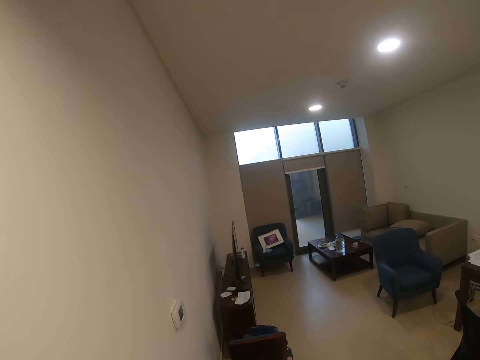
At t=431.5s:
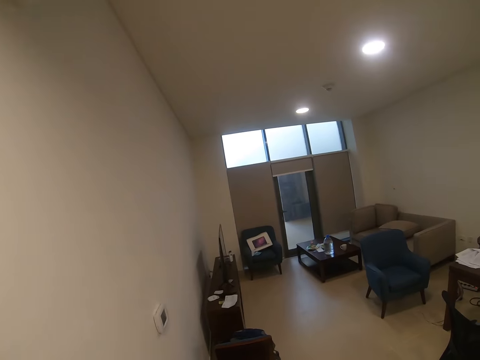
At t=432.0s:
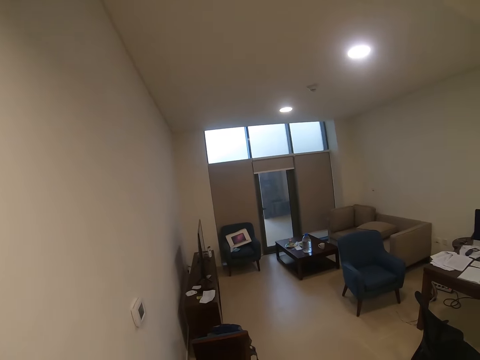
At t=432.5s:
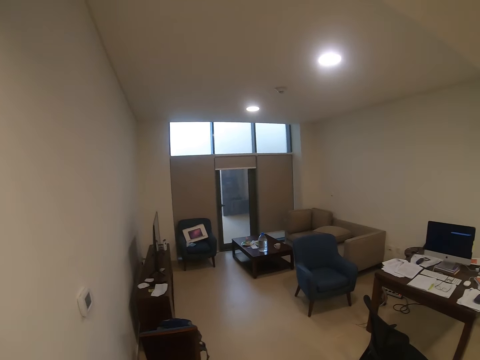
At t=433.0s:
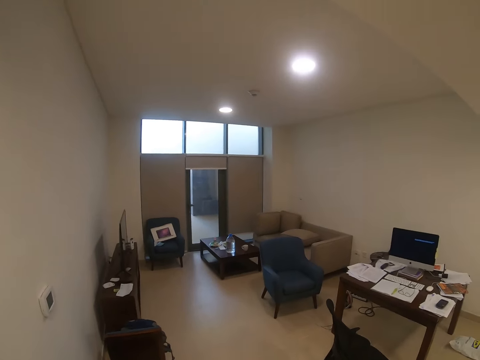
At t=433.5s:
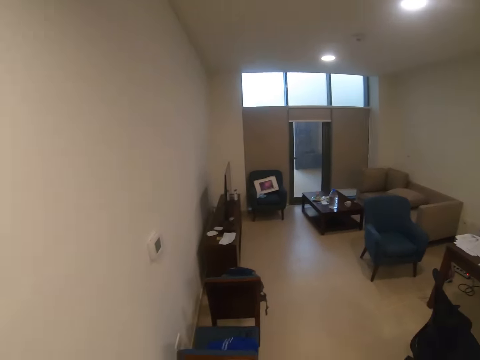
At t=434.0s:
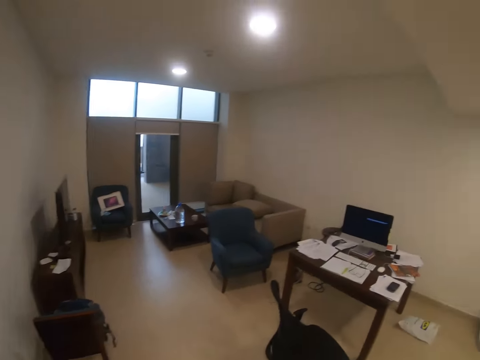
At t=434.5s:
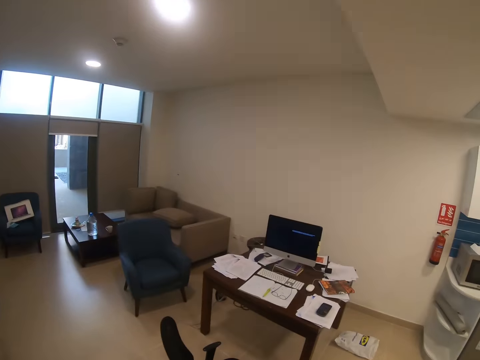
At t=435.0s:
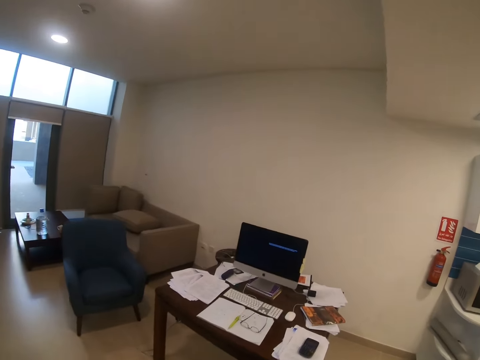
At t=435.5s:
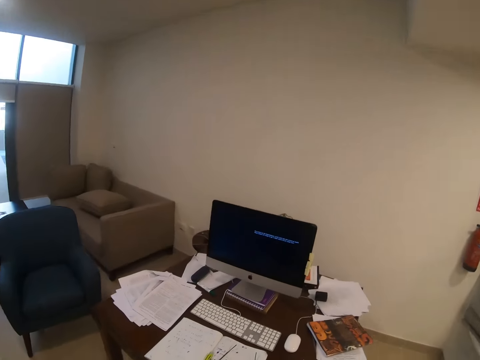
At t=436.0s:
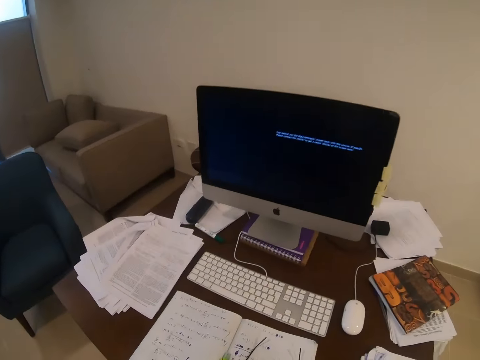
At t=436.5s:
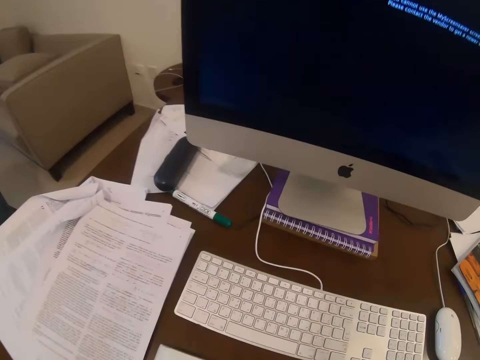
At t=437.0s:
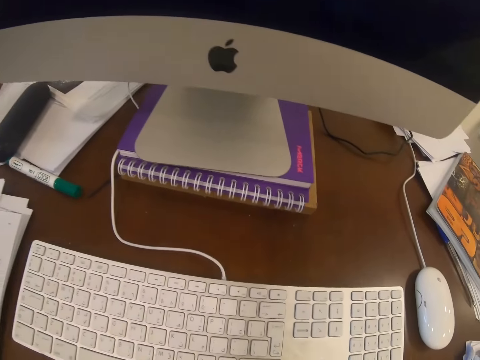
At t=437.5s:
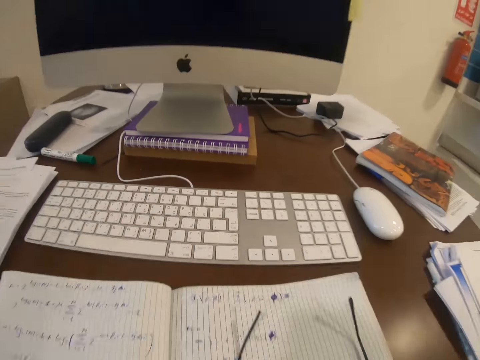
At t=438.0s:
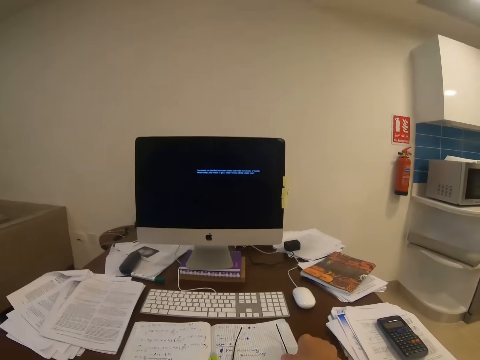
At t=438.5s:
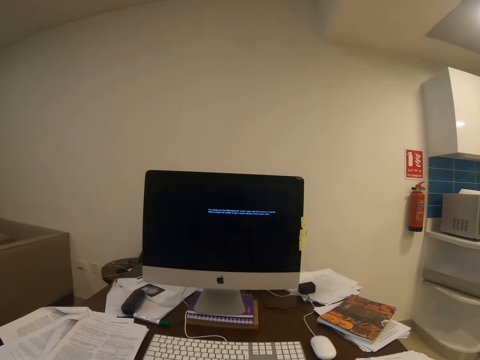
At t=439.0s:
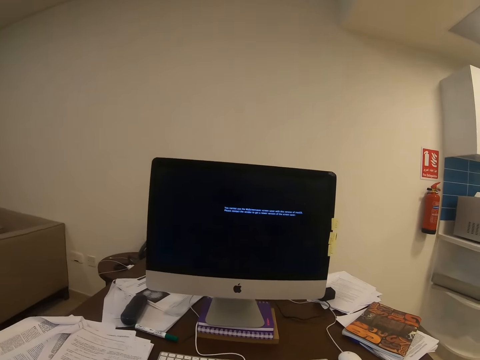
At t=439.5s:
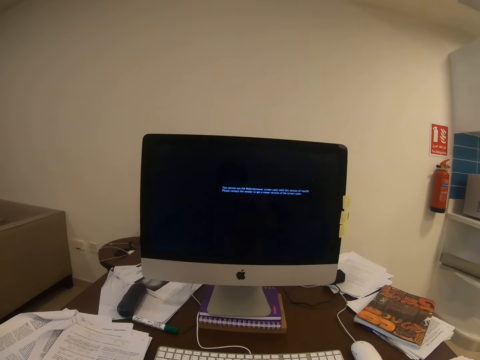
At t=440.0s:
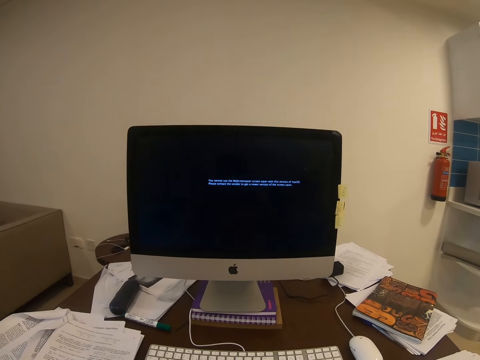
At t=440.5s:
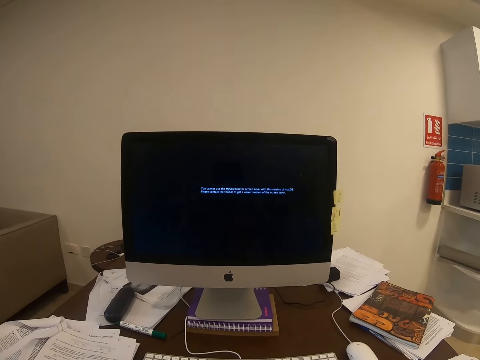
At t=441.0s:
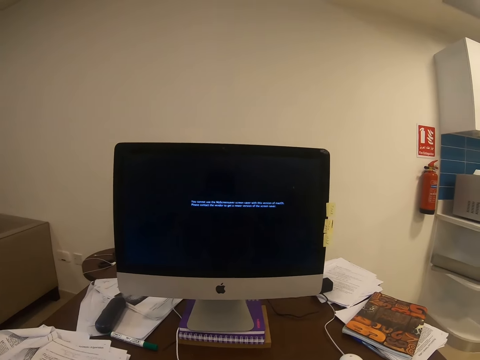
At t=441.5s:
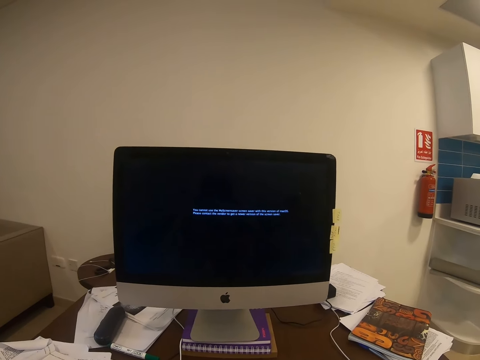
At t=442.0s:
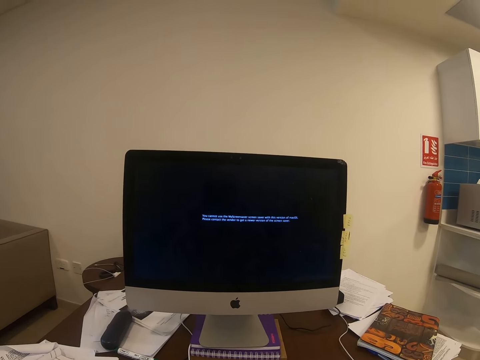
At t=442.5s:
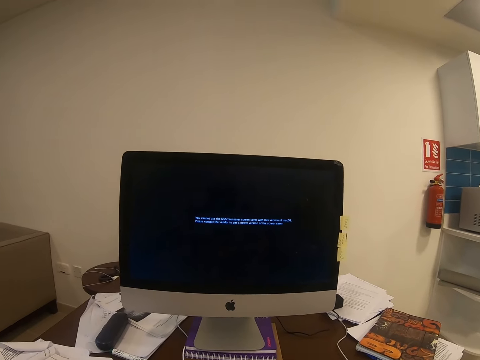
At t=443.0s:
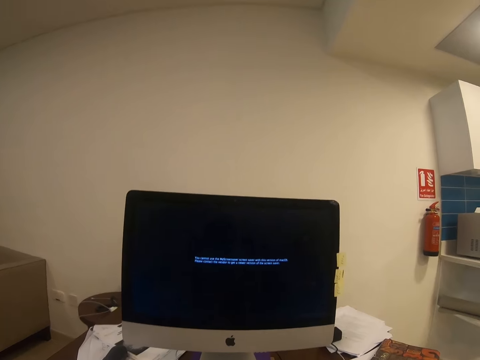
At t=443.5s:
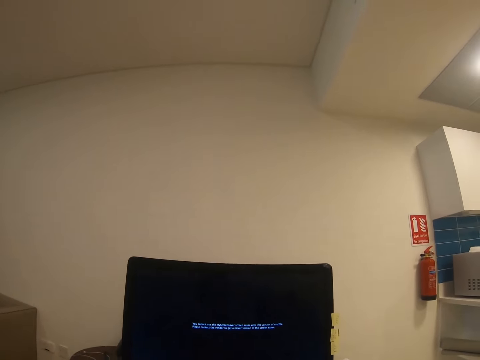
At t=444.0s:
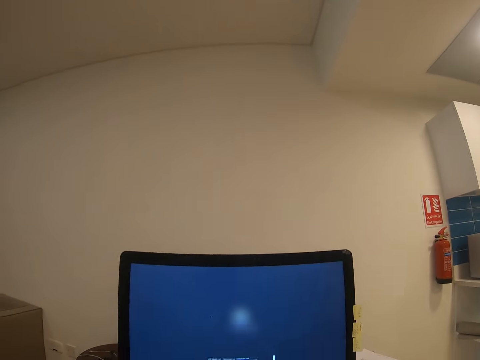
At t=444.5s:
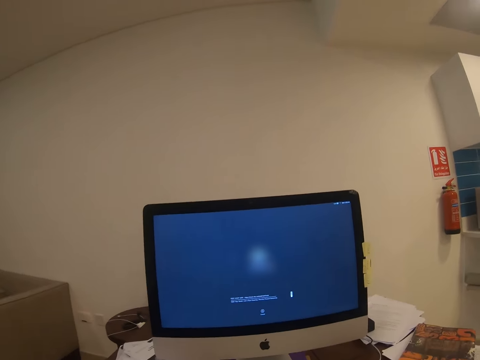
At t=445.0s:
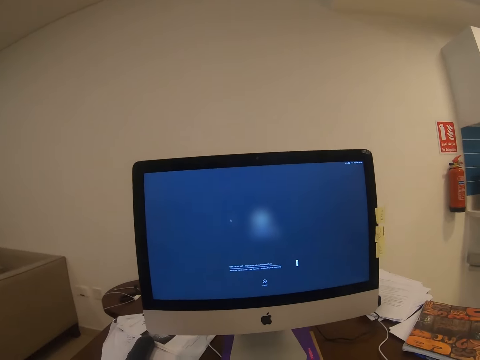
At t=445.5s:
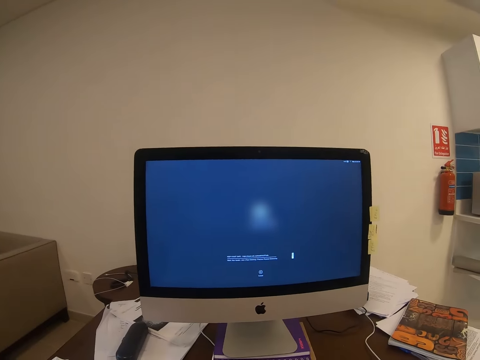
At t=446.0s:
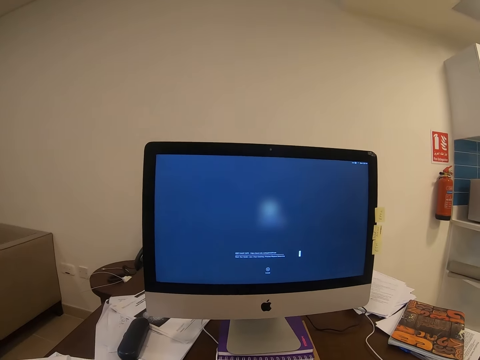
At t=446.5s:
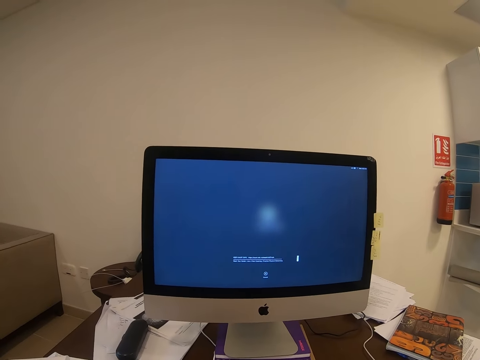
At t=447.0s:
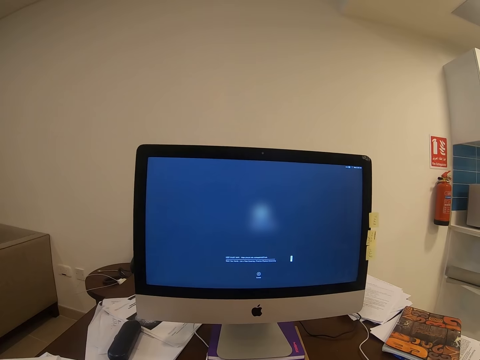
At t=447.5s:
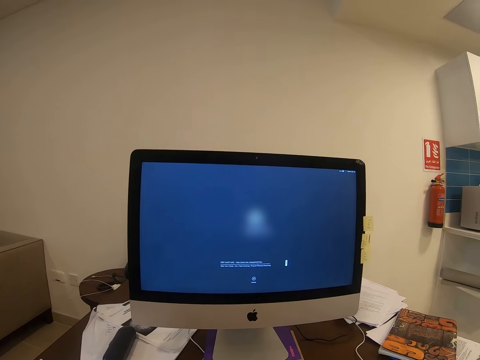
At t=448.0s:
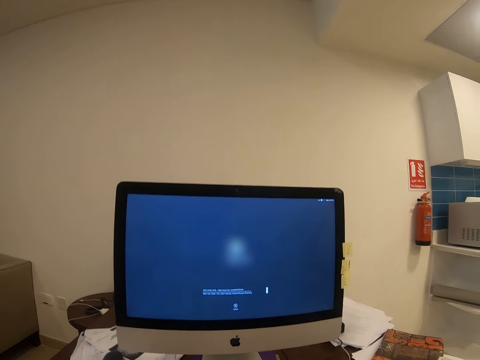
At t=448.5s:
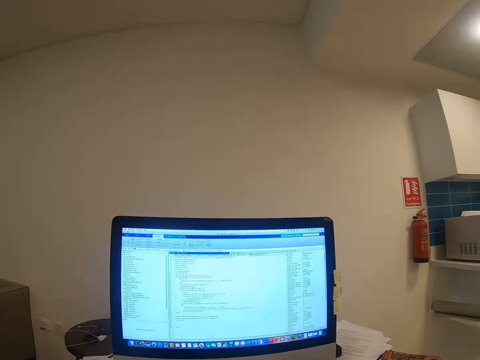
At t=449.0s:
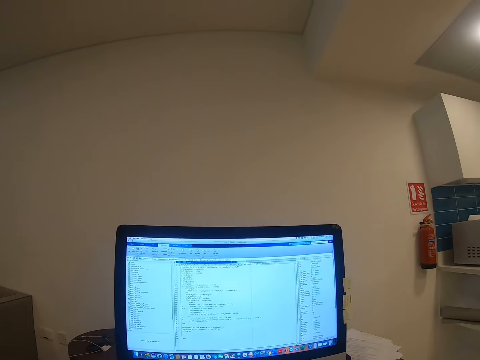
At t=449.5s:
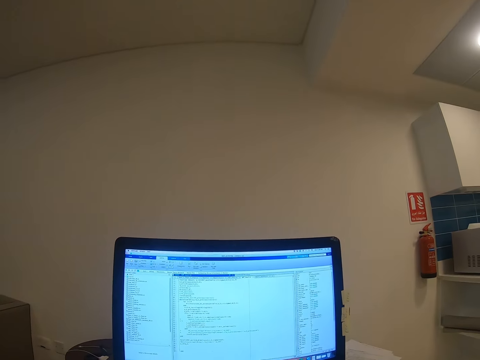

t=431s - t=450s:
The camera wearer sits on a chair. They operate the computer. They control the computer.

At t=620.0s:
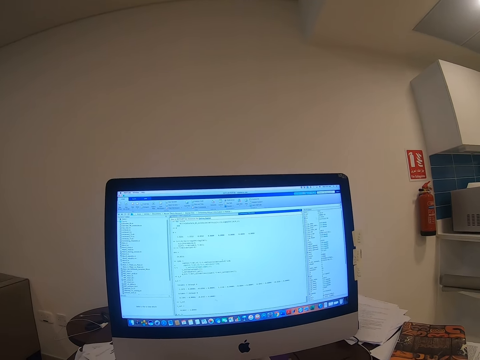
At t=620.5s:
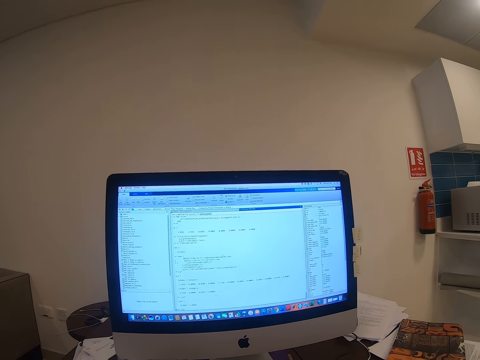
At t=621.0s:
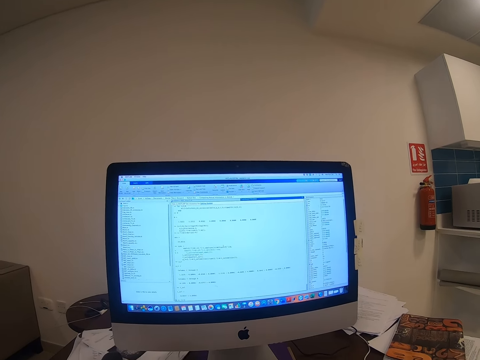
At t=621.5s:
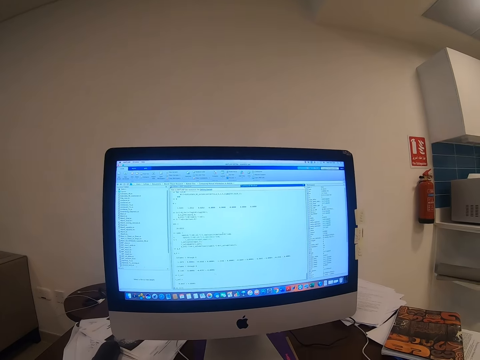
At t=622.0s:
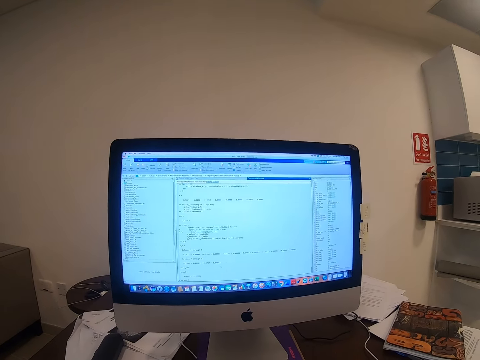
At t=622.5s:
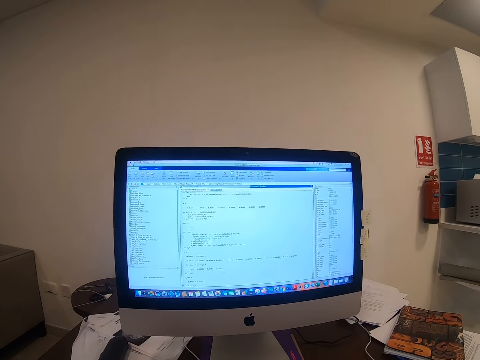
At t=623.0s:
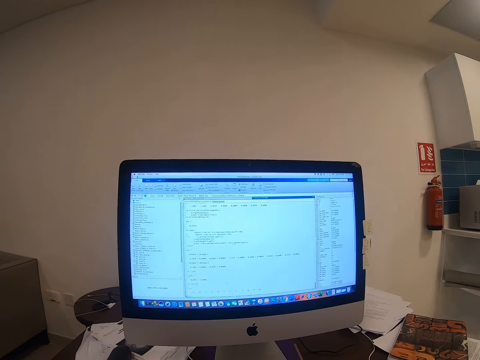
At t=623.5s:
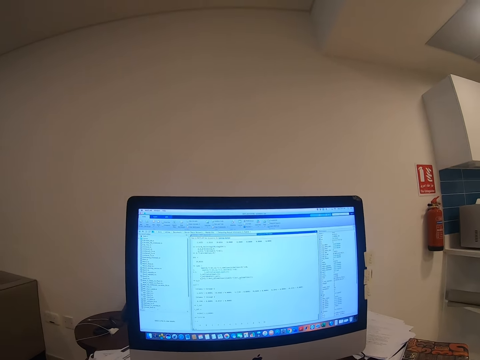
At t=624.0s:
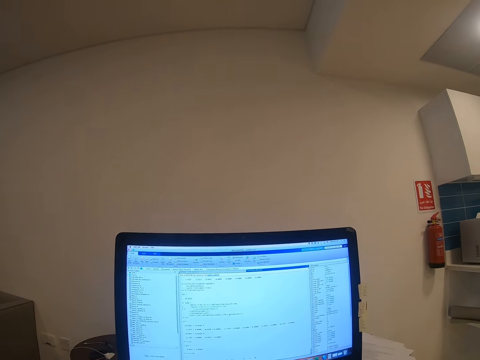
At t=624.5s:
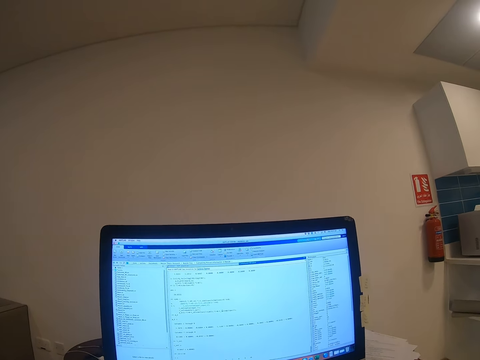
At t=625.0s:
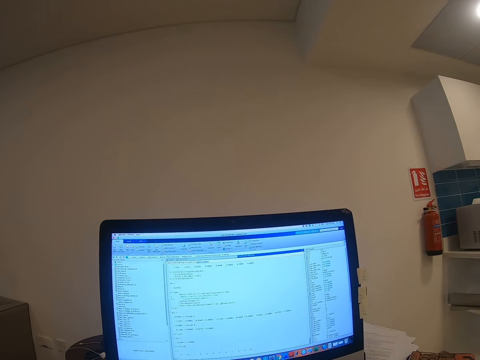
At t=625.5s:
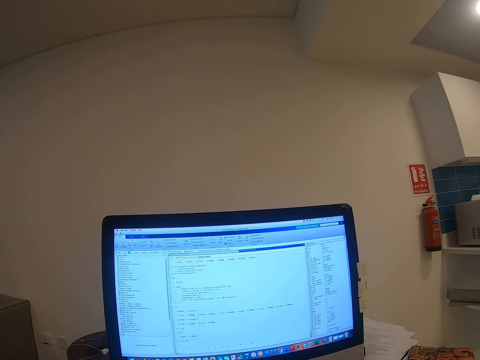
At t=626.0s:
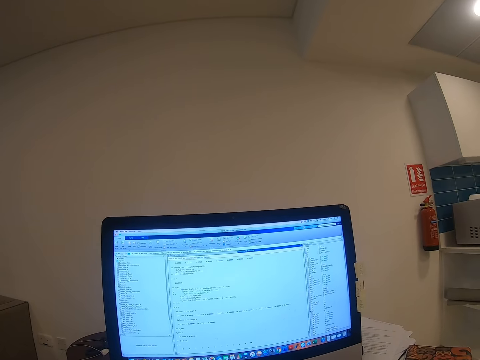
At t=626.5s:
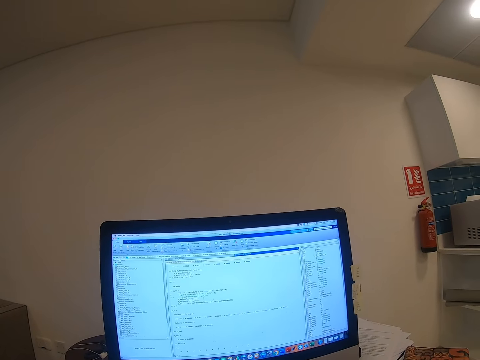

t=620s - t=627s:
The camera wearer looks at the computer screen.
